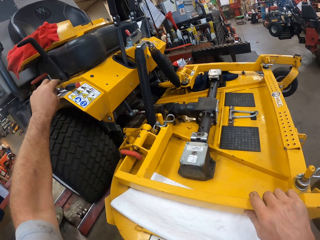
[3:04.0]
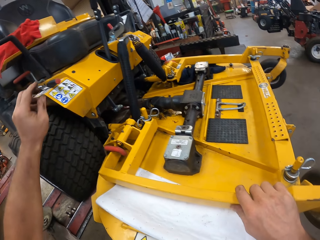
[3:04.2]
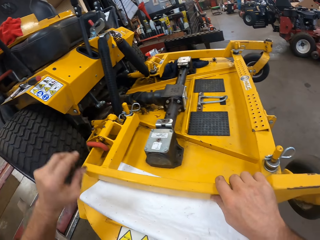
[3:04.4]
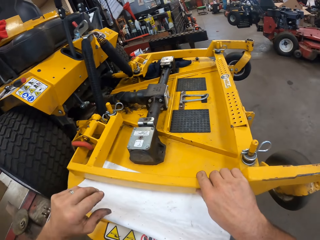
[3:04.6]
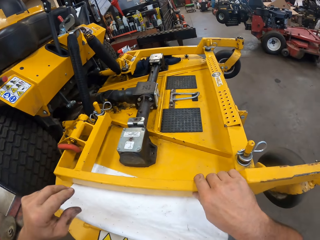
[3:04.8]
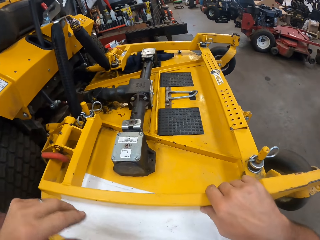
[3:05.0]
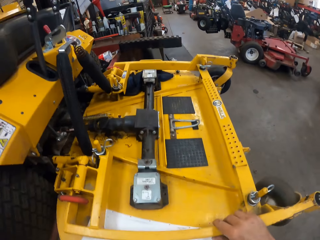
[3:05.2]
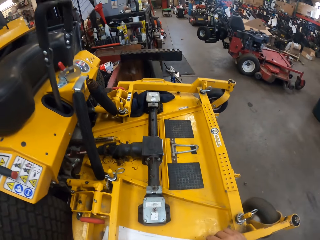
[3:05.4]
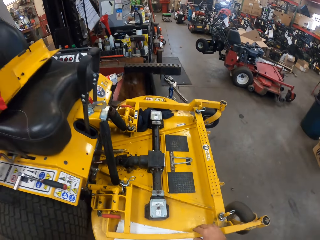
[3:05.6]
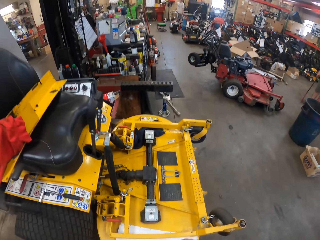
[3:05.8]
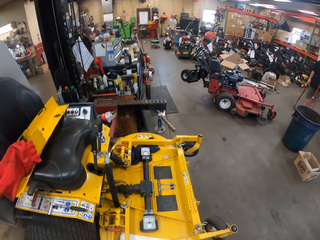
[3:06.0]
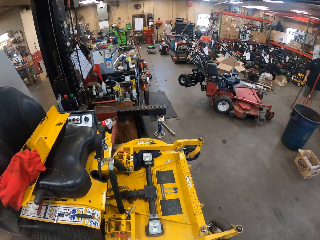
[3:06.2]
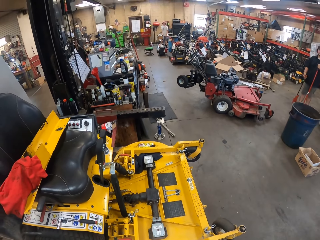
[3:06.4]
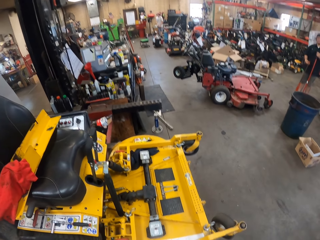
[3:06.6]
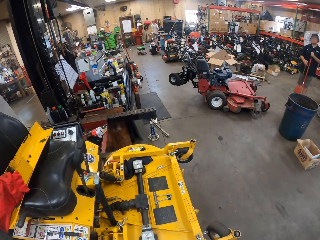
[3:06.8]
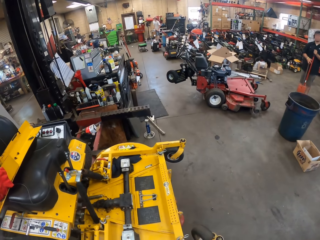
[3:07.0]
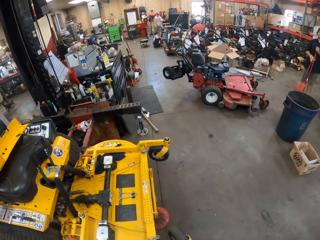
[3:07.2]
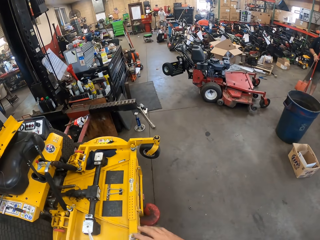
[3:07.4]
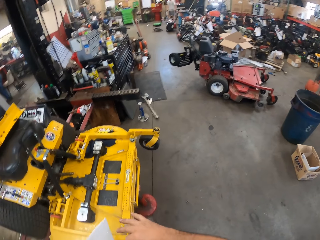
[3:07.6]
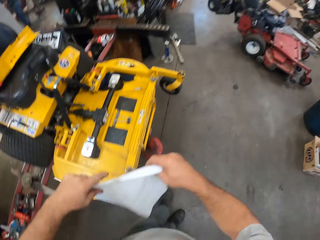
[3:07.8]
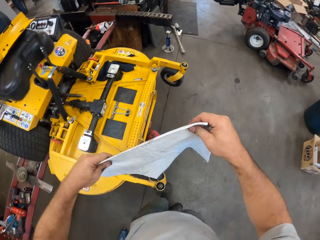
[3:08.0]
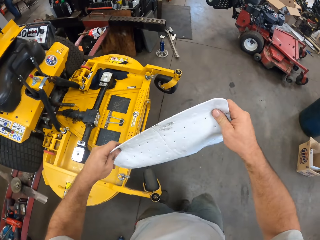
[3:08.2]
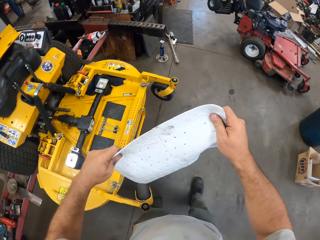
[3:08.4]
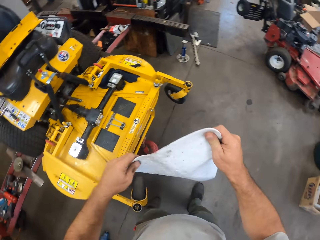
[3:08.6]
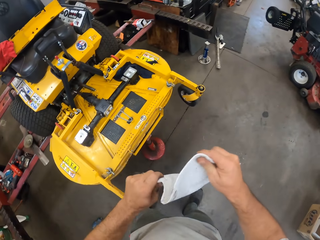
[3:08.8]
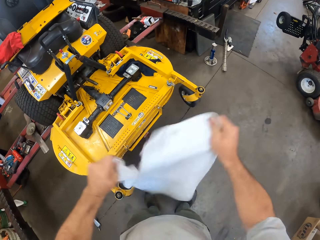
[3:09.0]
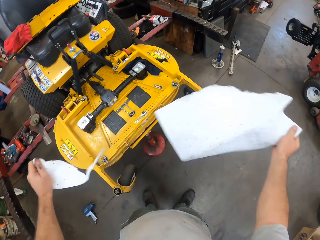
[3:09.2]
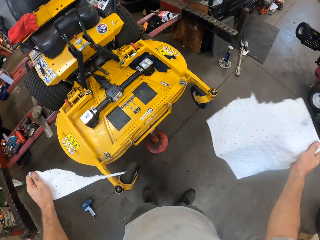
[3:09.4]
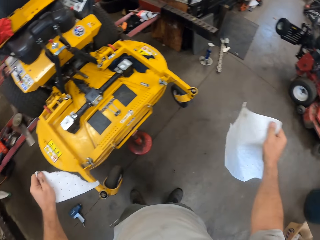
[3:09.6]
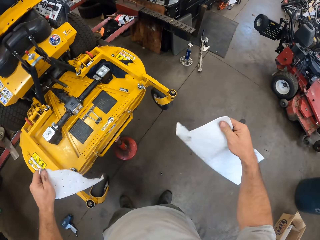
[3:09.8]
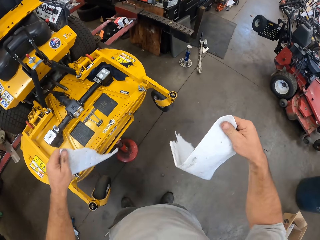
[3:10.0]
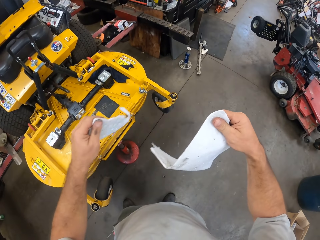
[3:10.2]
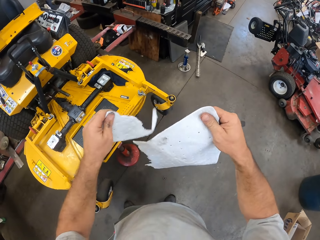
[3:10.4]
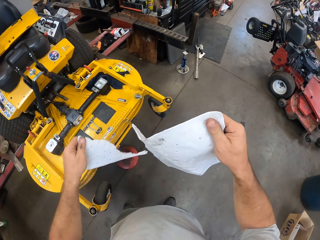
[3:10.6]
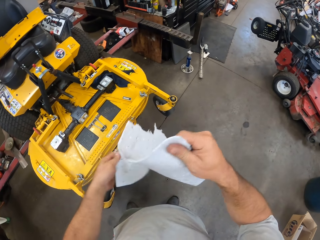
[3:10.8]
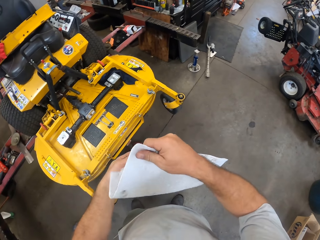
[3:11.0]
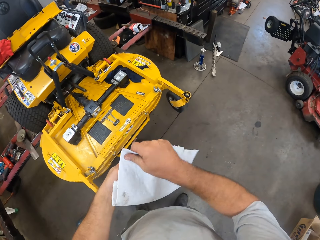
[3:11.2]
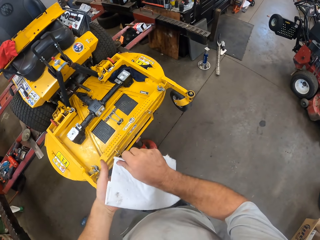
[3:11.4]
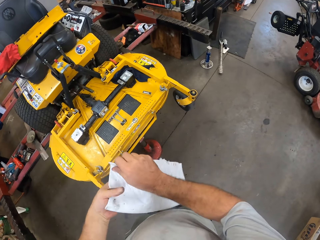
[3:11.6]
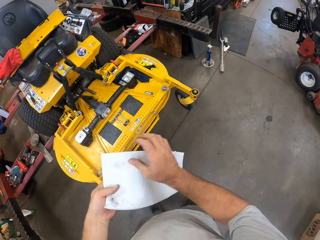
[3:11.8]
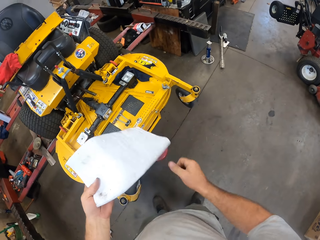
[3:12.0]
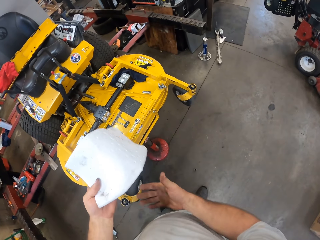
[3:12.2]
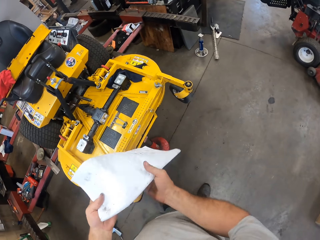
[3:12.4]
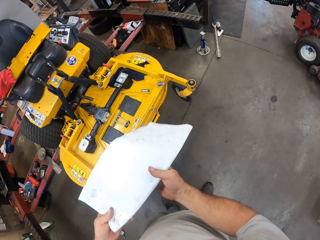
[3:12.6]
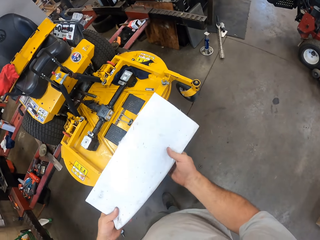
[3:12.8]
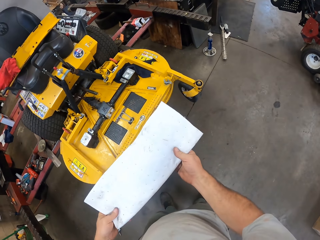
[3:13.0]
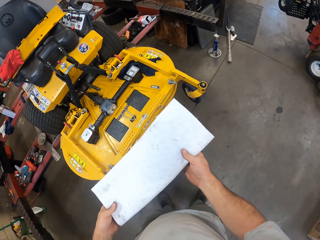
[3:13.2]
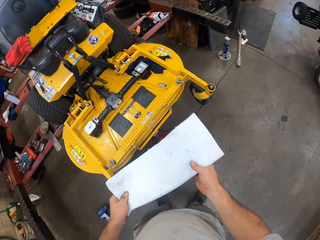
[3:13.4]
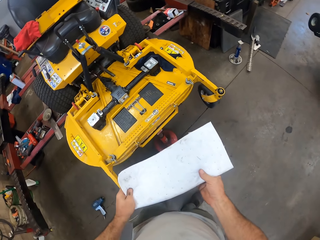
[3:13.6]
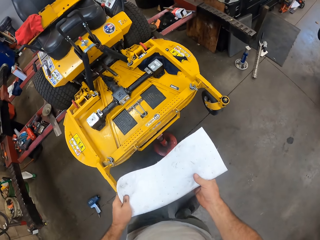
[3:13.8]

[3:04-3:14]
The camera wearer places the box spanner or screwdriver on the lawn mower. They pick up a piece of paper. They tear the tissue paper.

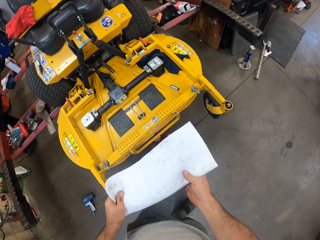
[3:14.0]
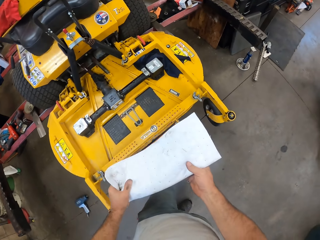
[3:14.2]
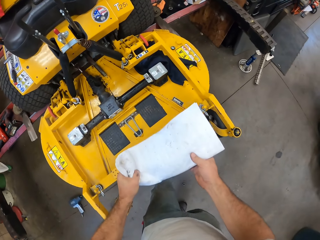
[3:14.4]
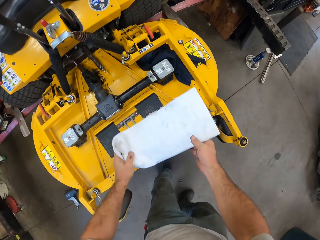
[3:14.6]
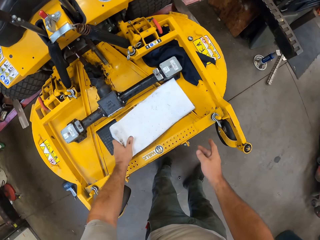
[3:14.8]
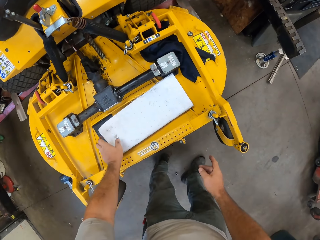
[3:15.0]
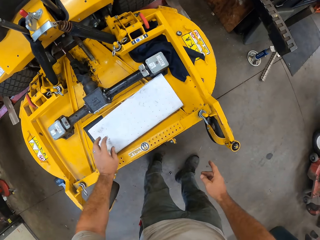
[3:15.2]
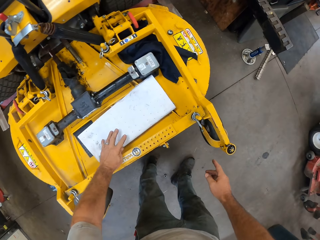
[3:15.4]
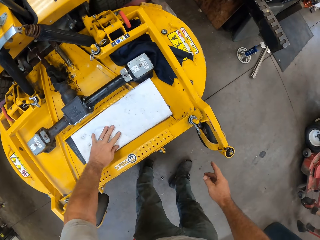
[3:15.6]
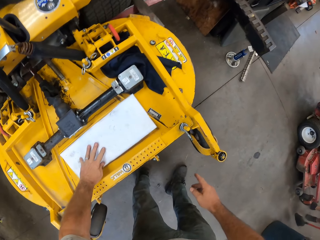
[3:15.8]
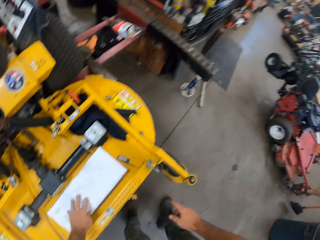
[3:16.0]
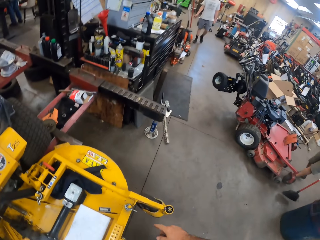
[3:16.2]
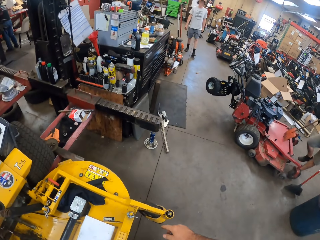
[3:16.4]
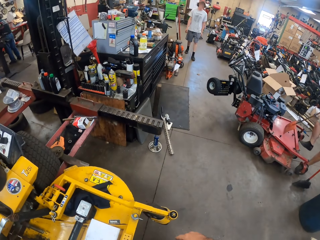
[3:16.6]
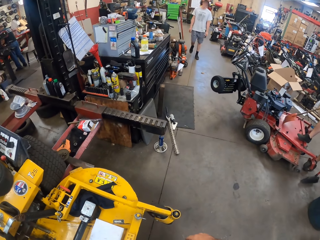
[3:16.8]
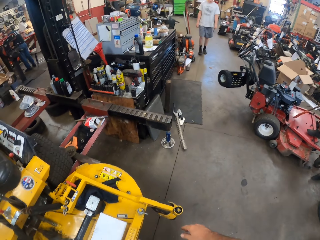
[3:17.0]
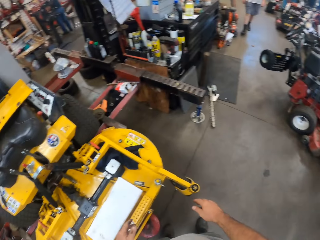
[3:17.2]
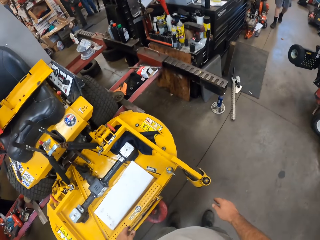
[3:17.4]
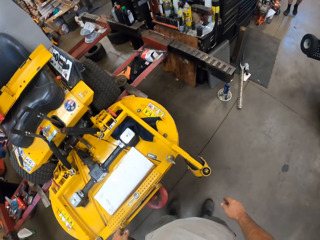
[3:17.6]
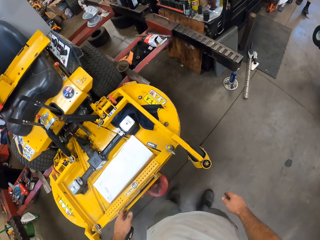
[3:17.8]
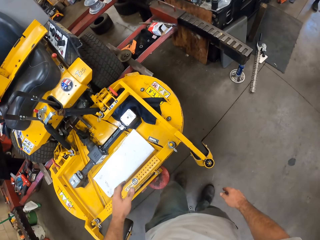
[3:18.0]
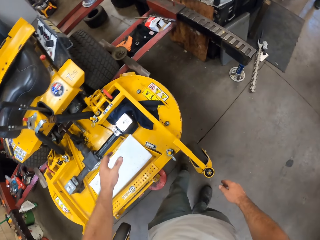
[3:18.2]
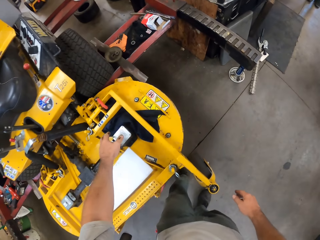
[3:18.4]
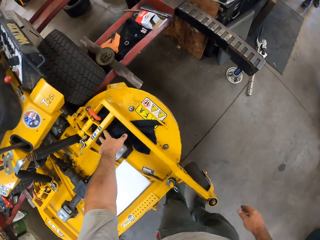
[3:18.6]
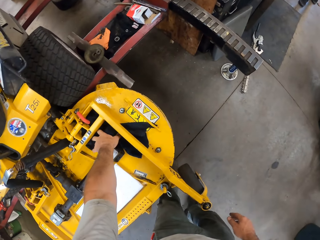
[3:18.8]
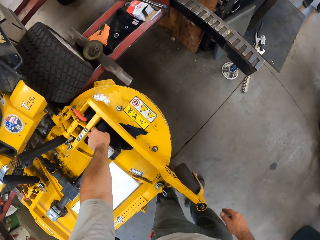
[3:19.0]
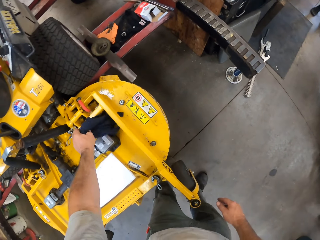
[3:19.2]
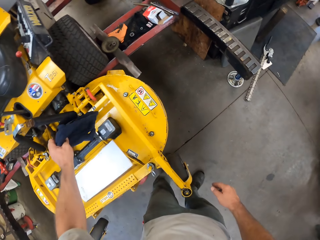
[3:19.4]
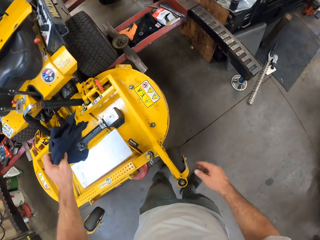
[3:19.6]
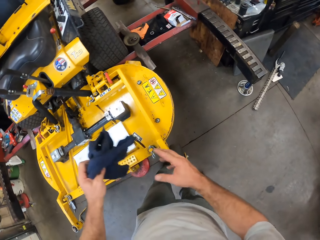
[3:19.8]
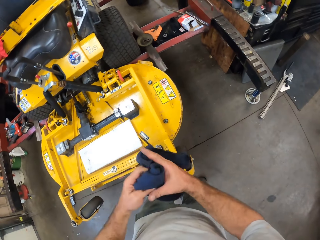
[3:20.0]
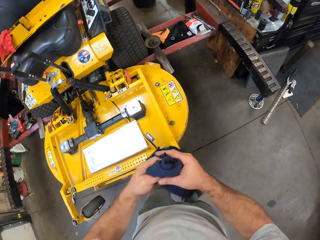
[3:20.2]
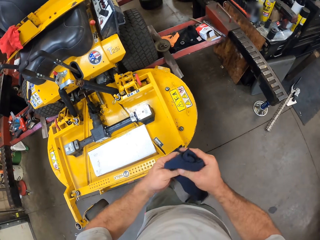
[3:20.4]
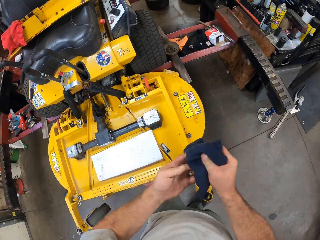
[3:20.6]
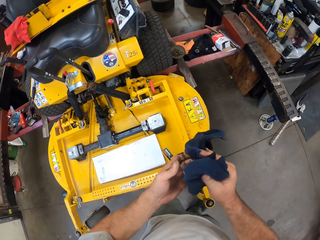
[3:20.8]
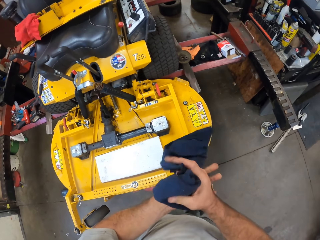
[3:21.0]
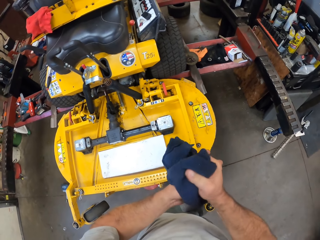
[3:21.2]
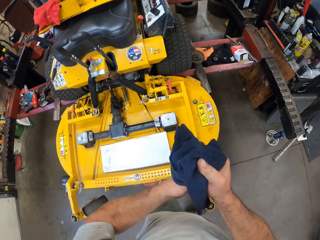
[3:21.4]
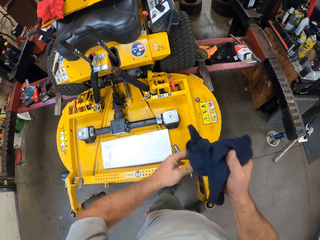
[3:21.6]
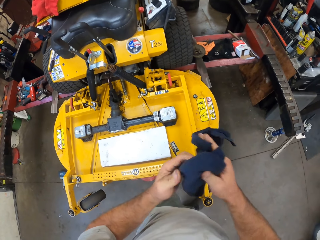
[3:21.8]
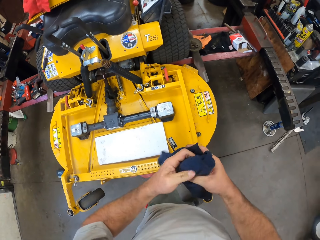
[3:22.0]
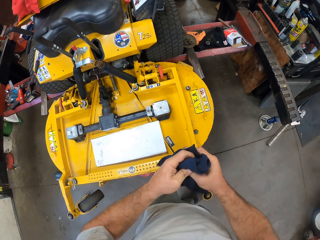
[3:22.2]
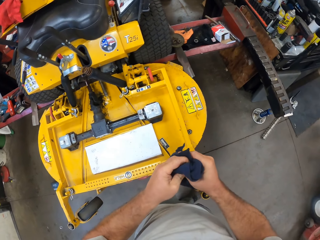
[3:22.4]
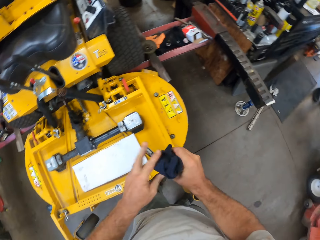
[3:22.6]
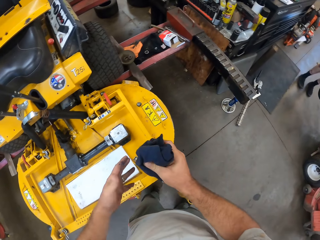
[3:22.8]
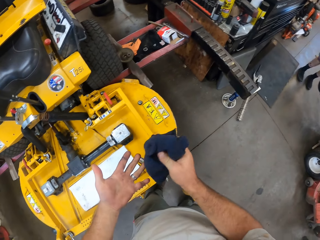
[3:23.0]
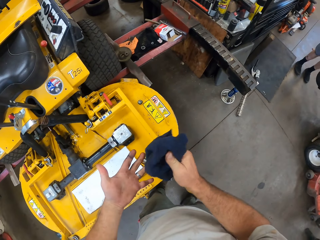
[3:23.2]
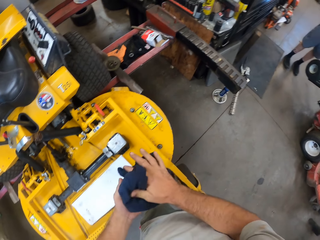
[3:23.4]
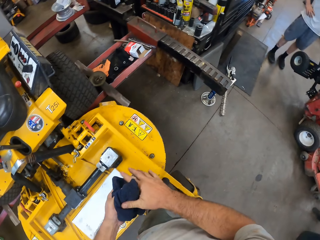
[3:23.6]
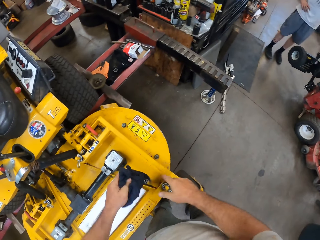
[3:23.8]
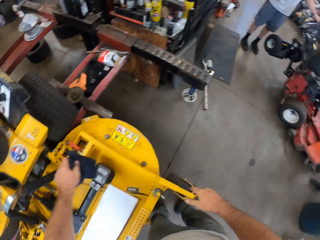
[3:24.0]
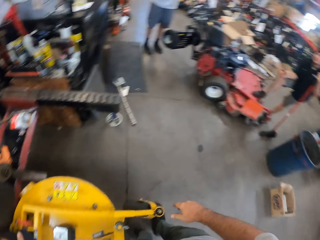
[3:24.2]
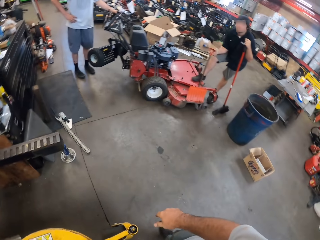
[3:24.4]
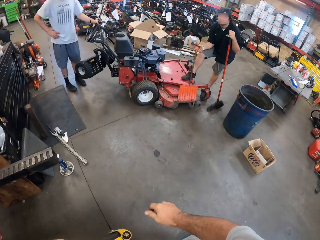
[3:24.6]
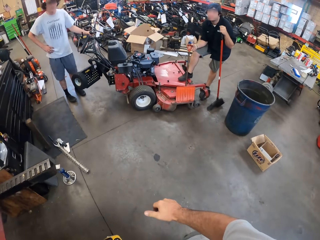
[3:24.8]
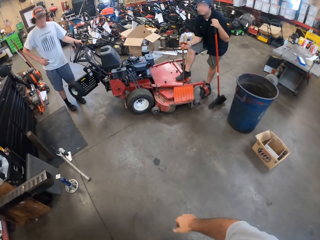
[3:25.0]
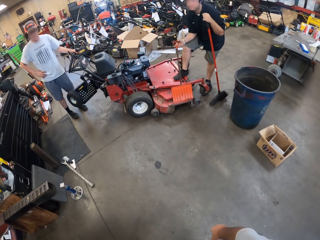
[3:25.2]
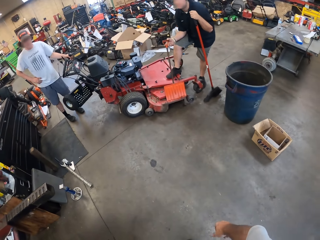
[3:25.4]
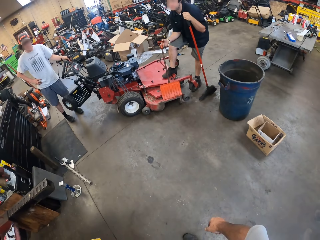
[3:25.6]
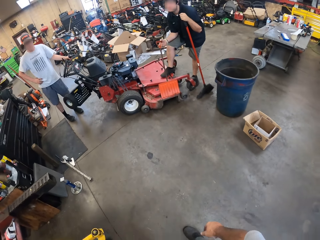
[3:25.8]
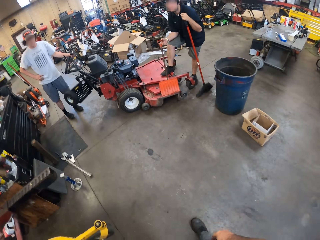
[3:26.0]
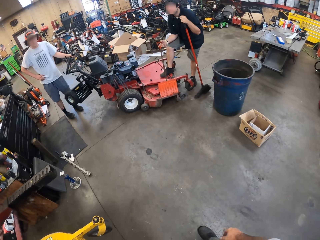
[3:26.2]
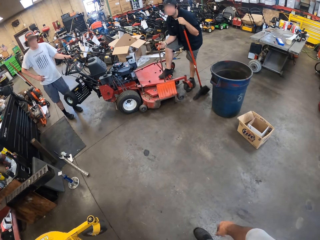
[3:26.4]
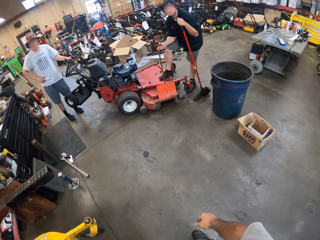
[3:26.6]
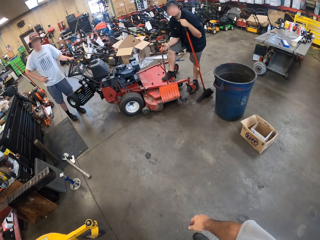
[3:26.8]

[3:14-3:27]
The camera wearer drops the tissue paper on the lawn mower. A person walks in the garage. The camera wearer picks up a rag from the lawn mower. He cleans his hands with the rag. He drops the rag on the lawn mower.
